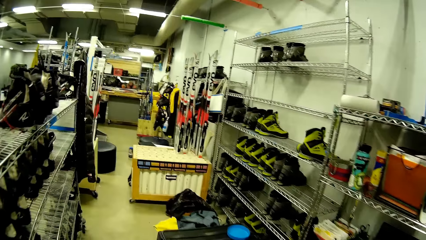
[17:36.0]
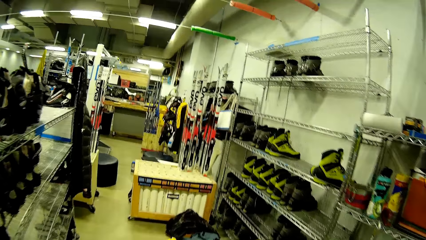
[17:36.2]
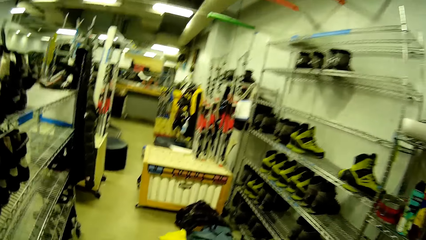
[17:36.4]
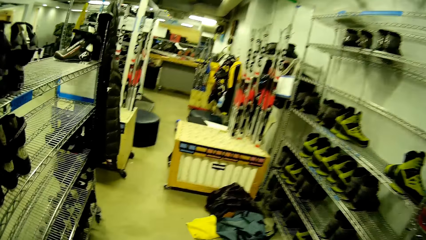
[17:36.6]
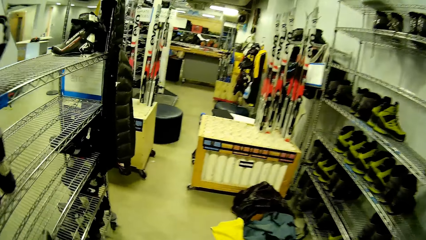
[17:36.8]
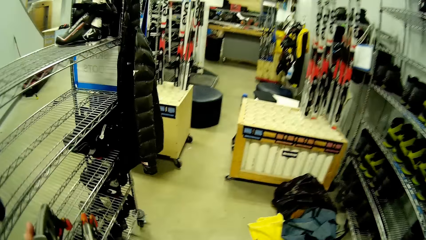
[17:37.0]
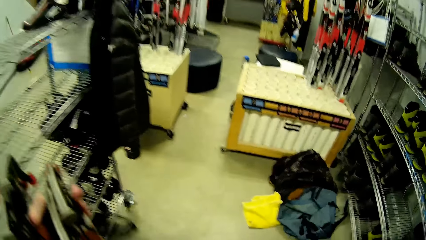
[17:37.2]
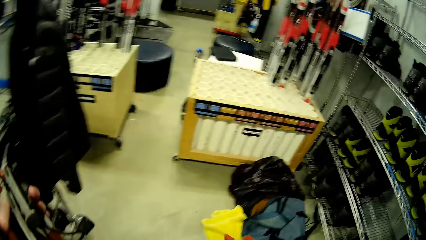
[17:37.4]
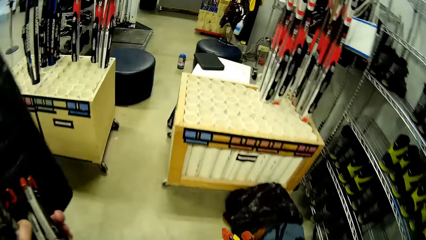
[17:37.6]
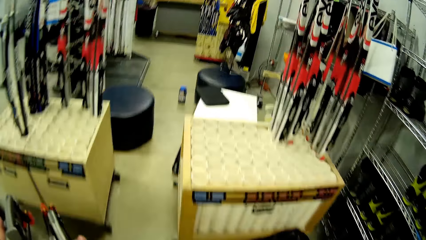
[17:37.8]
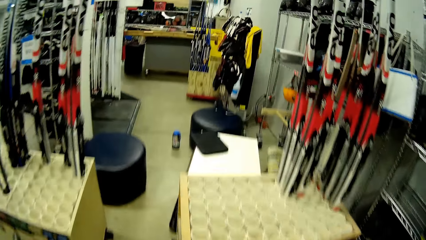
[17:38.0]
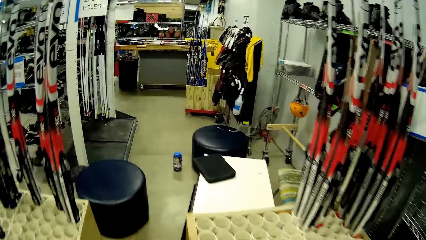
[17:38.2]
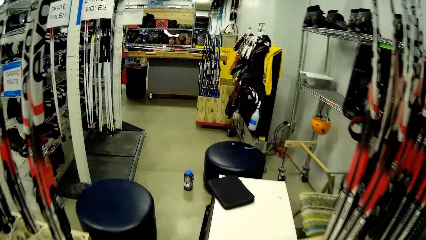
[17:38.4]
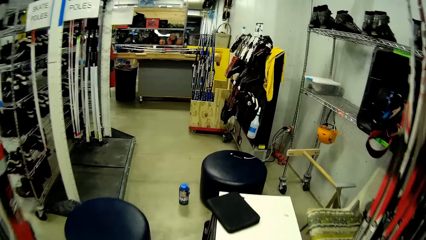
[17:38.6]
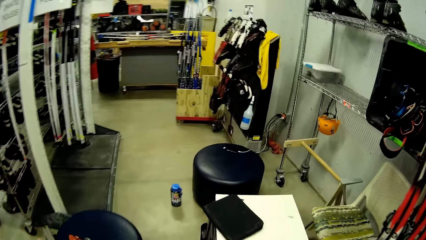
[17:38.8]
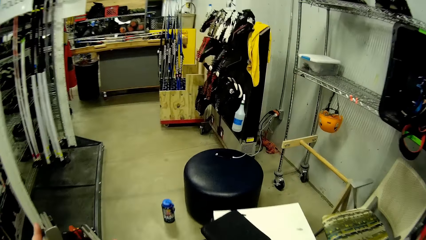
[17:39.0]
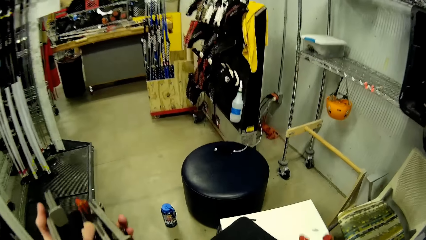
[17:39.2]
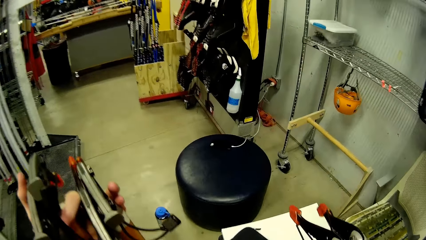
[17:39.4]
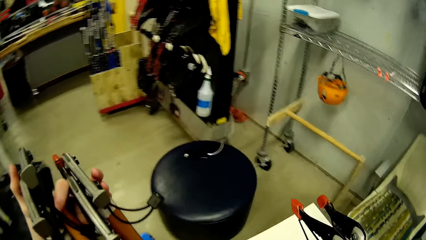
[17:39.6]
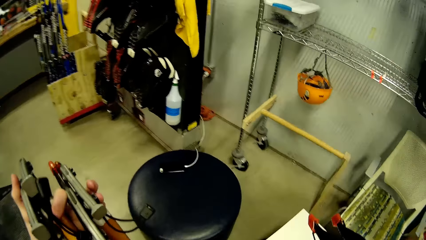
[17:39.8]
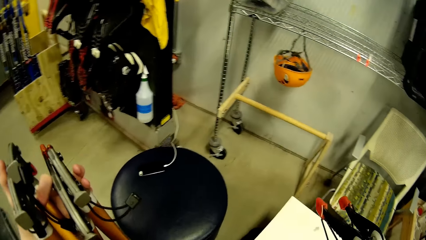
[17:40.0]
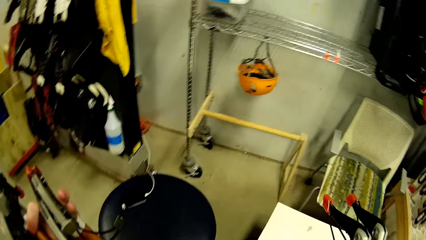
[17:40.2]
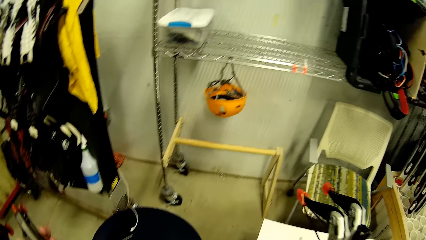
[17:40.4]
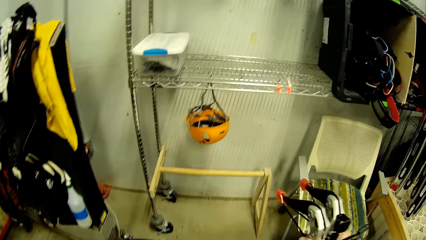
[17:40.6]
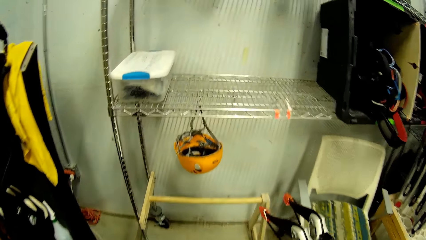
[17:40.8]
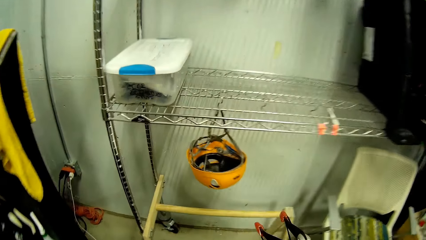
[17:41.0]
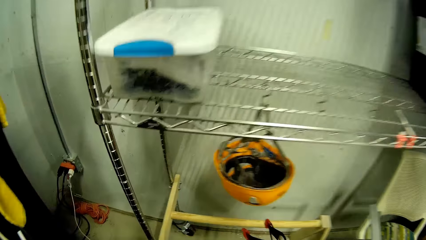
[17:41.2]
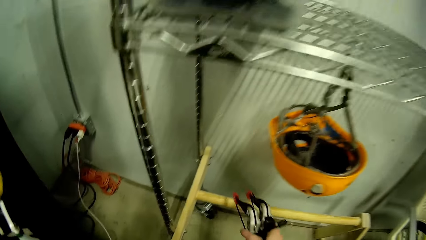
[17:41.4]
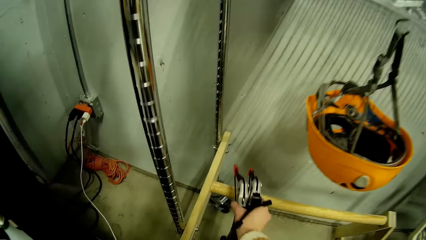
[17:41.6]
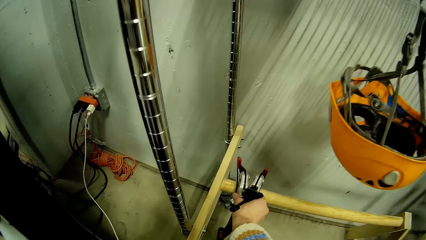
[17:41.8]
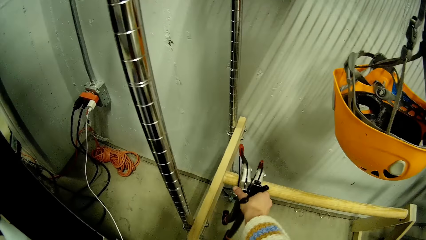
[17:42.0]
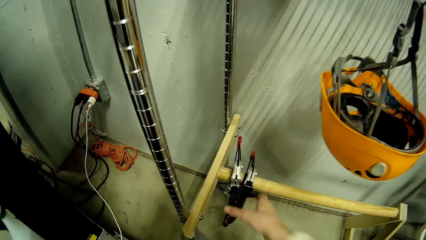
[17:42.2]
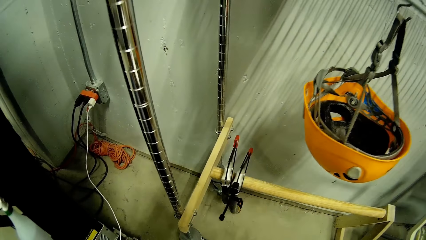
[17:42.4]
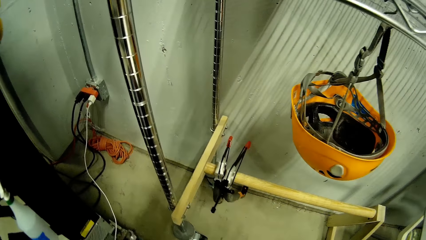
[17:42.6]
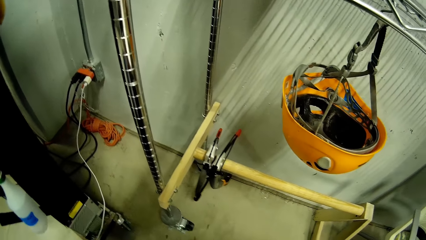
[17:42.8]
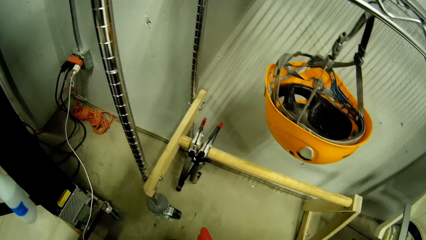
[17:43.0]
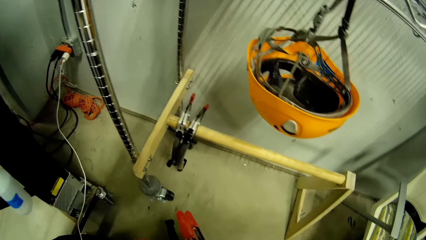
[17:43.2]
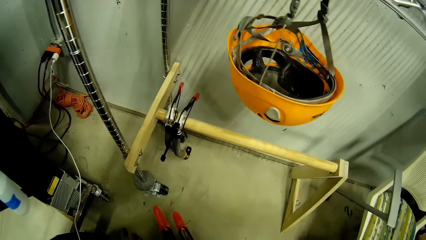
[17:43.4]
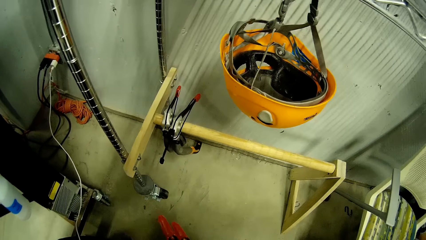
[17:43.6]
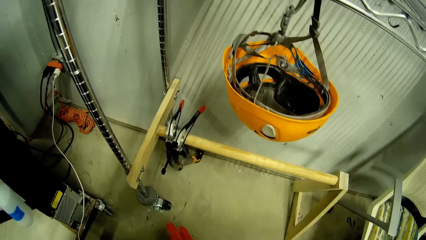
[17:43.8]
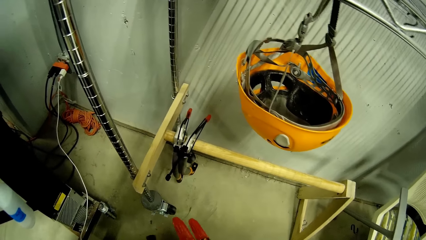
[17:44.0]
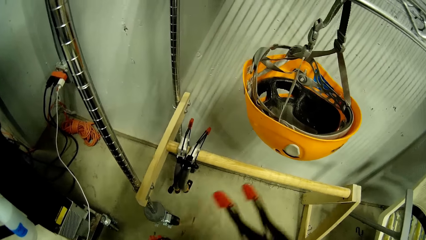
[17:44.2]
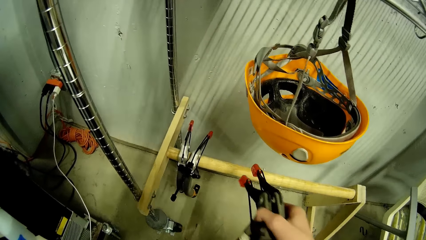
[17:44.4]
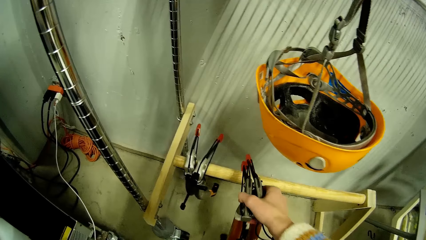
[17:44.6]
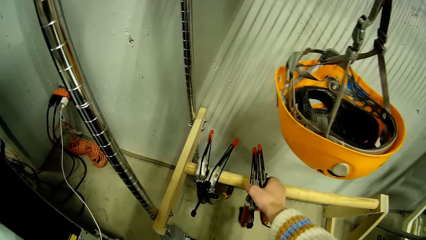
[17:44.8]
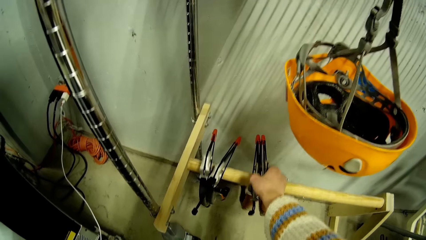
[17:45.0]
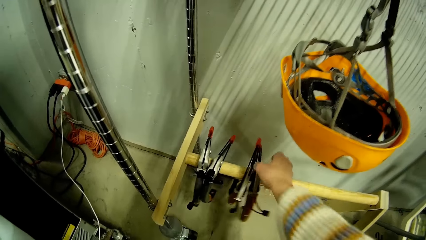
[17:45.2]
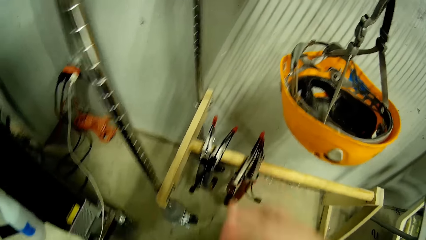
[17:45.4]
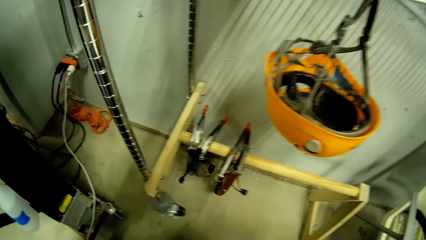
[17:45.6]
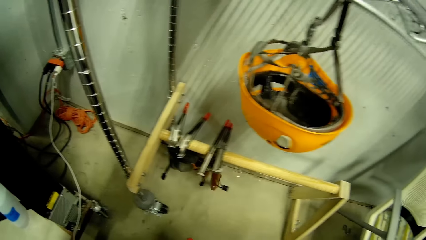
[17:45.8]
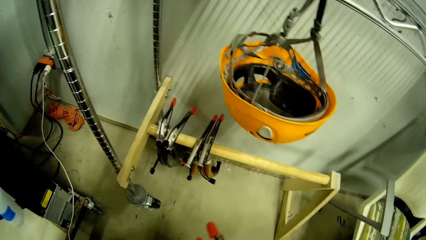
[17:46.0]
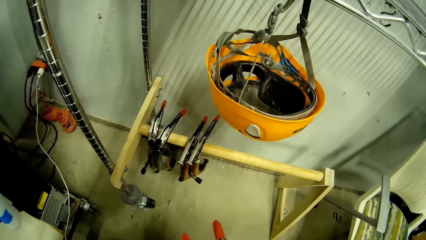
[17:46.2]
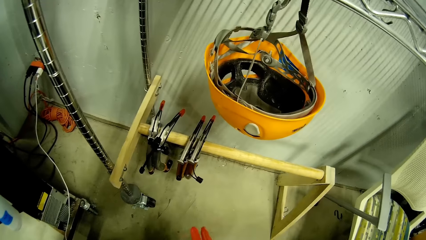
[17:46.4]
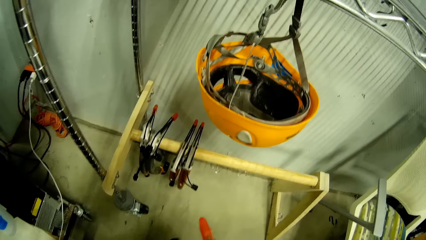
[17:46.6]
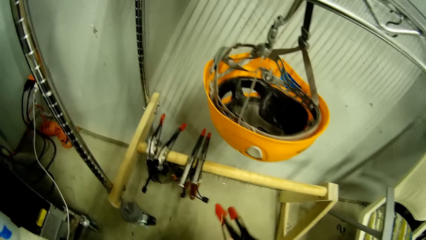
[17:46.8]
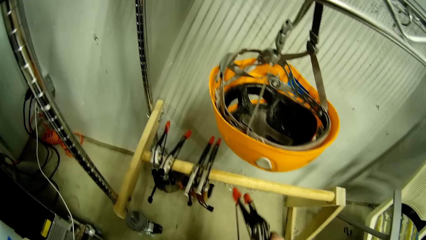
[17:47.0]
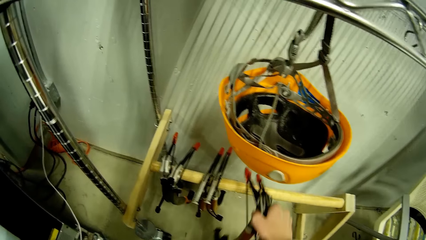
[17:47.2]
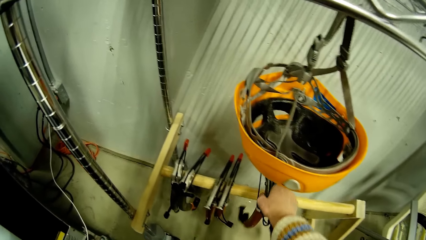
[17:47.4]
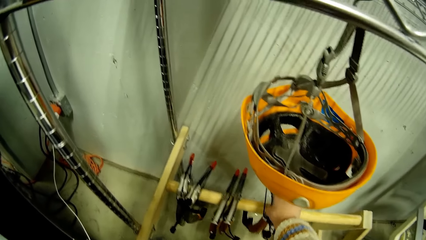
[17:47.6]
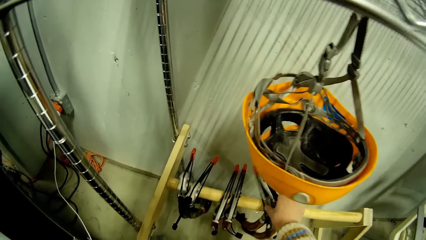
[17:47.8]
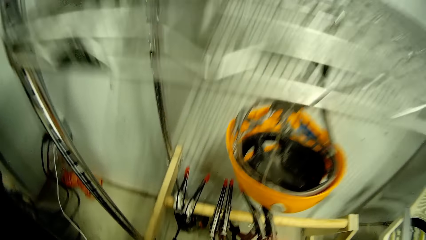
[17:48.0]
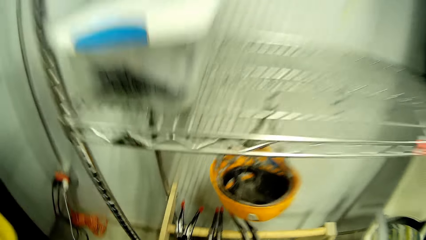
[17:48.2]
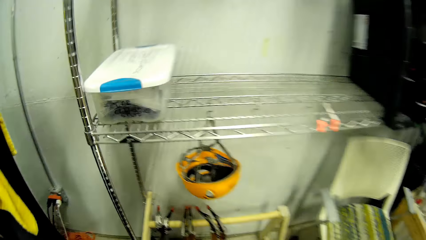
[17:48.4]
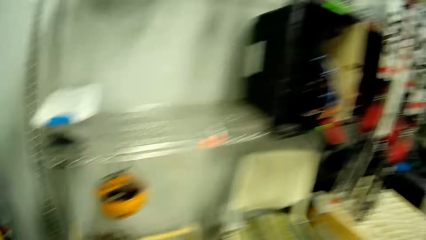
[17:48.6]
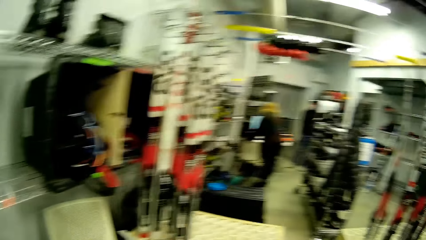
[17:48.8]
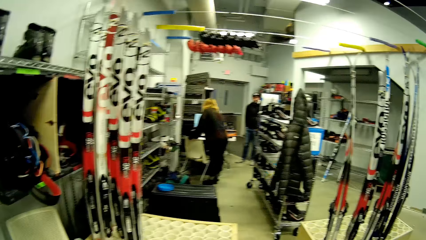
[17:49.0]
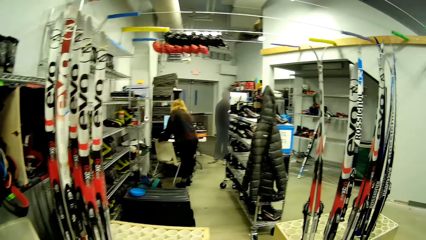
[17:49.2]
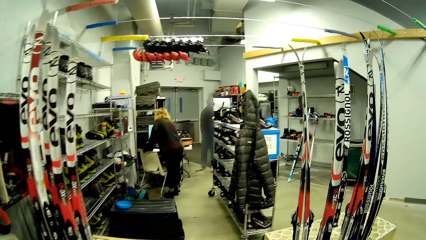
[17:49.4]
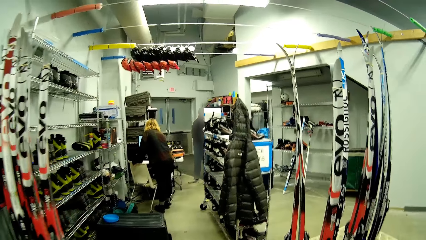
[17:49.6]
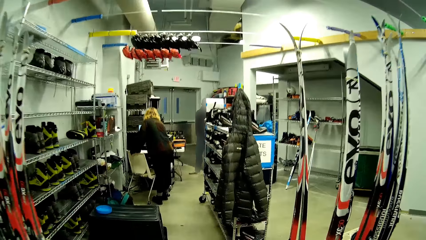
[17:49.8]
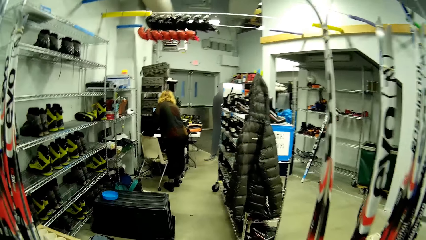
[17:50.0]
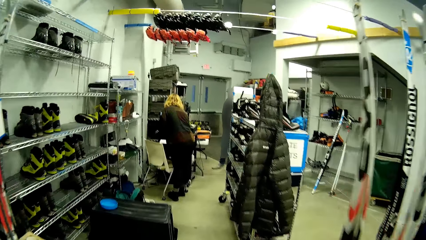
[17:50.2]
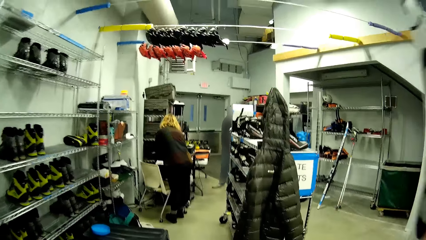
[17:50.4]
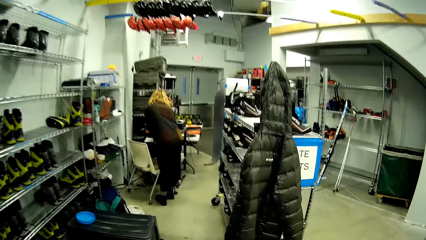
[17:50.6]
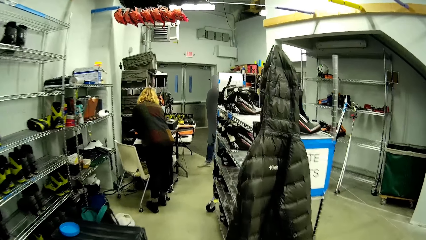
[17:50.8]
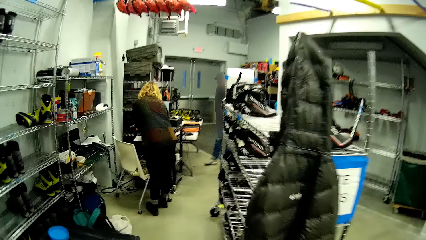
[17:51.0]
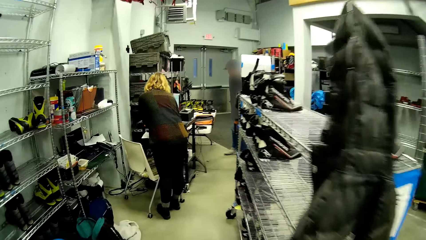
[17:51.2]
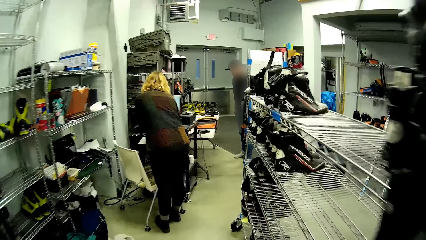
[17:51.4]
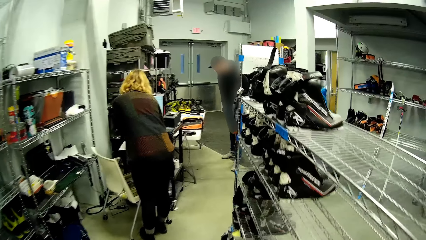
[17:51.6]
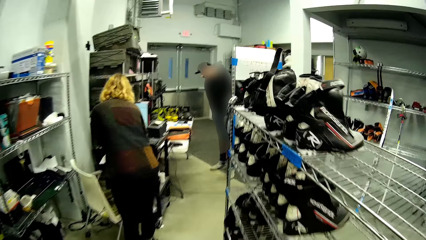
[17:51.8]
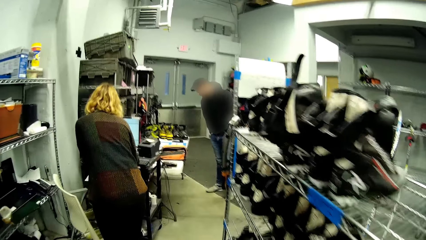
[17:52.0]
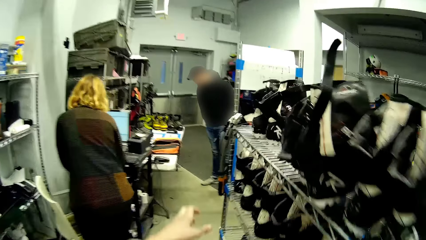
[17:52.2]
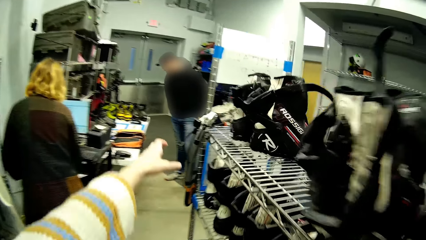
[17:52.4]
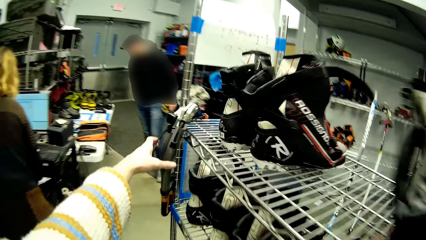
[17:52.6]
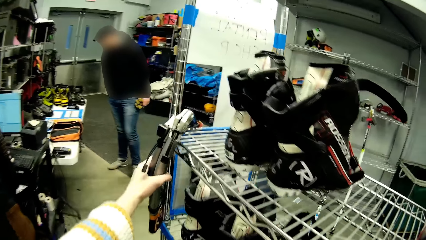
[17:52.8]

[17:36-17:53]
The camera wearer holds a ski hammer in her left hand. She hangs the ski hanger on a wooden hanger with her right hand. She hangs the ski hammer on the wooden hanger with her right hand. She does so again. She walks in the supermarket.
